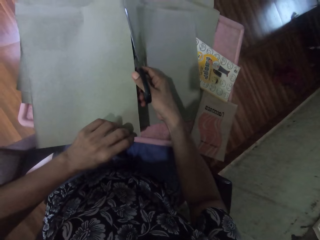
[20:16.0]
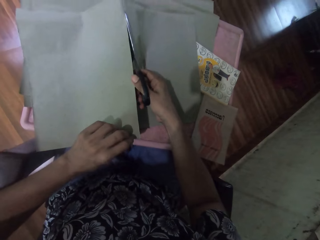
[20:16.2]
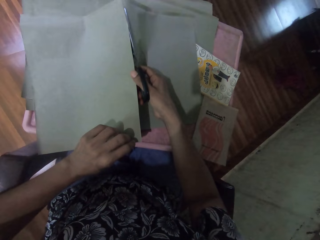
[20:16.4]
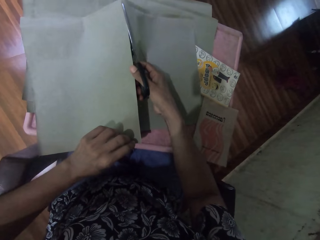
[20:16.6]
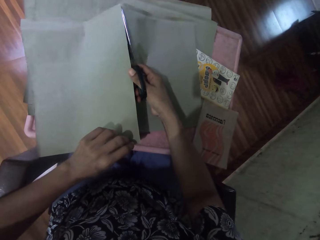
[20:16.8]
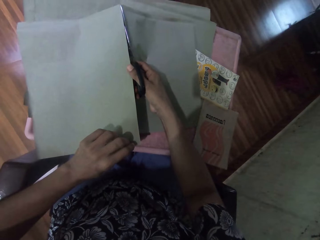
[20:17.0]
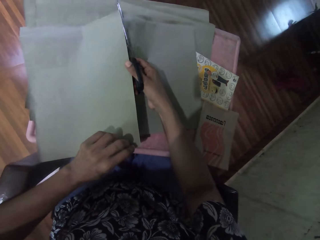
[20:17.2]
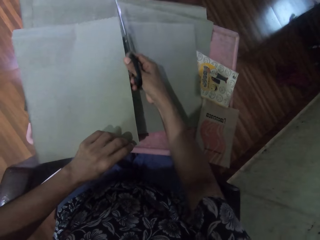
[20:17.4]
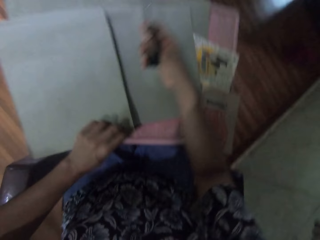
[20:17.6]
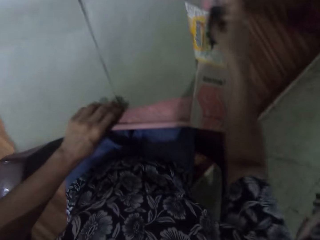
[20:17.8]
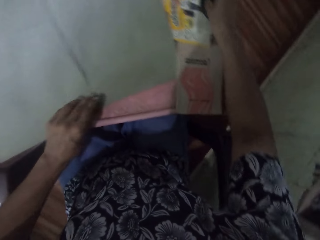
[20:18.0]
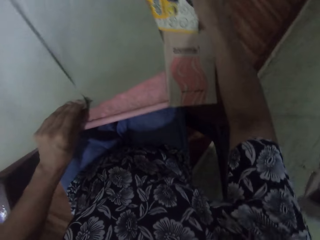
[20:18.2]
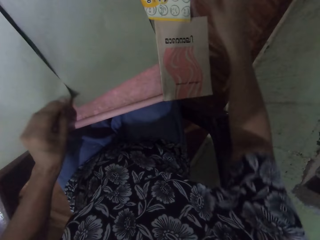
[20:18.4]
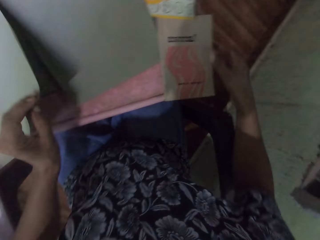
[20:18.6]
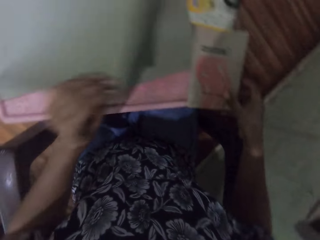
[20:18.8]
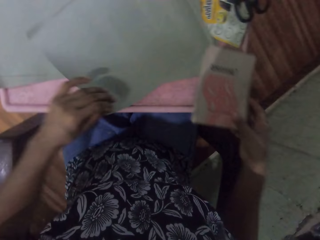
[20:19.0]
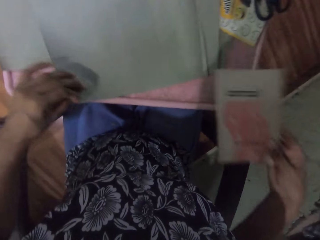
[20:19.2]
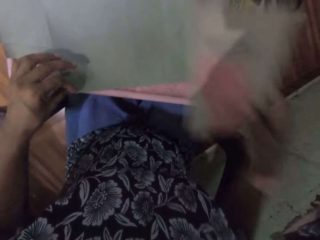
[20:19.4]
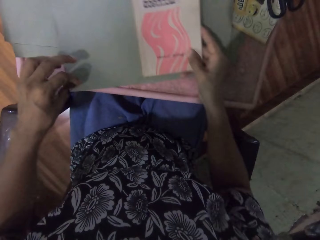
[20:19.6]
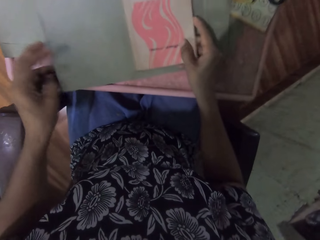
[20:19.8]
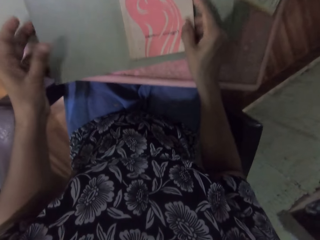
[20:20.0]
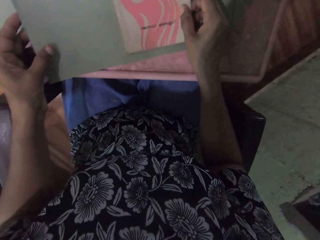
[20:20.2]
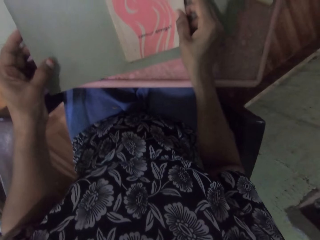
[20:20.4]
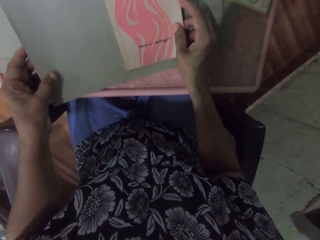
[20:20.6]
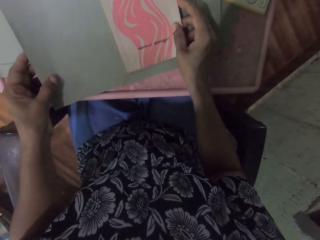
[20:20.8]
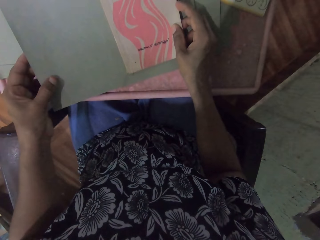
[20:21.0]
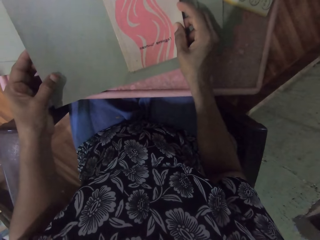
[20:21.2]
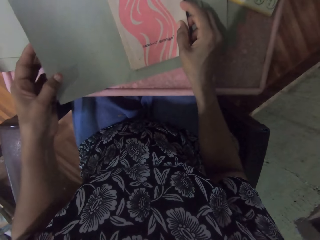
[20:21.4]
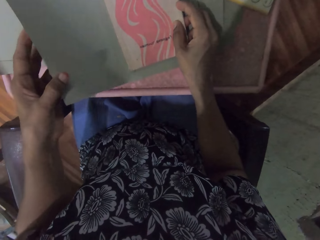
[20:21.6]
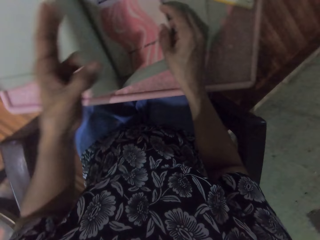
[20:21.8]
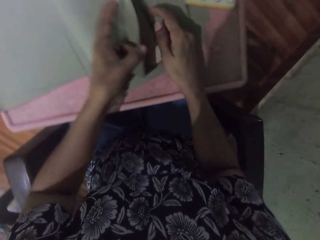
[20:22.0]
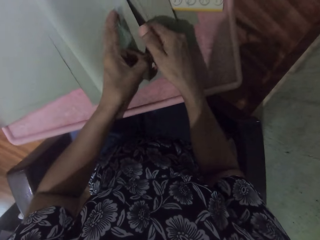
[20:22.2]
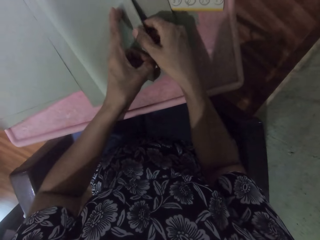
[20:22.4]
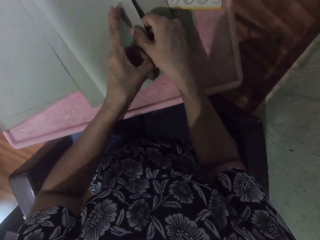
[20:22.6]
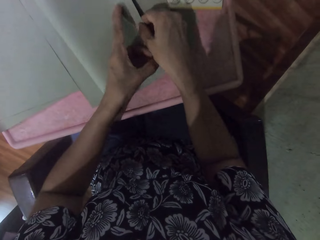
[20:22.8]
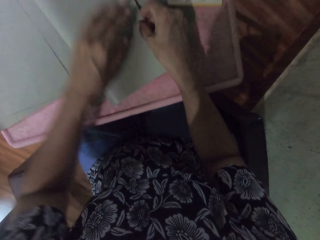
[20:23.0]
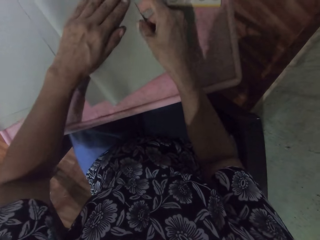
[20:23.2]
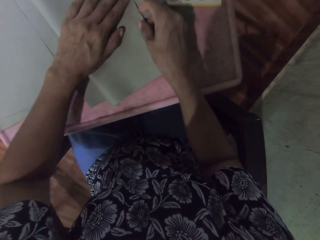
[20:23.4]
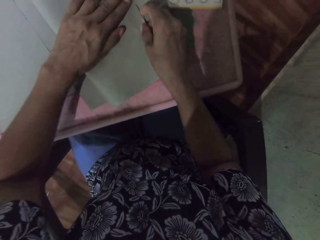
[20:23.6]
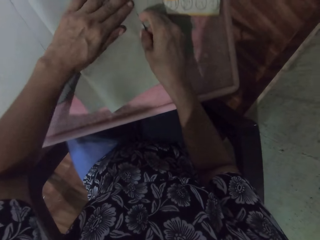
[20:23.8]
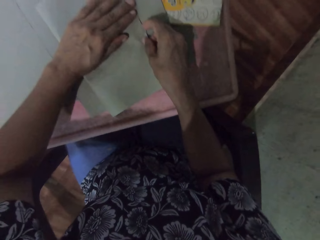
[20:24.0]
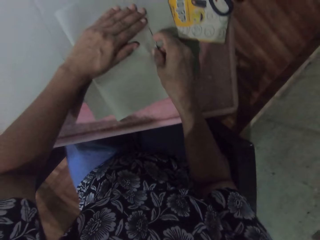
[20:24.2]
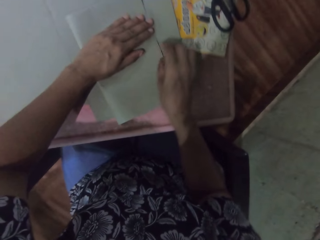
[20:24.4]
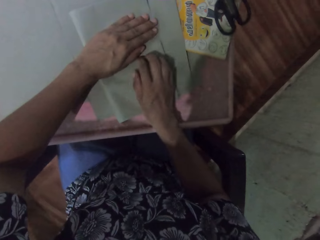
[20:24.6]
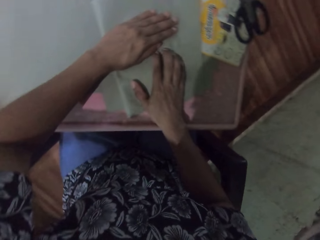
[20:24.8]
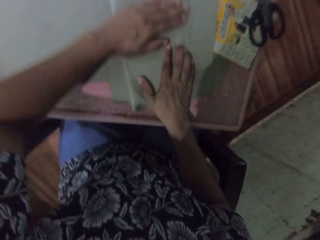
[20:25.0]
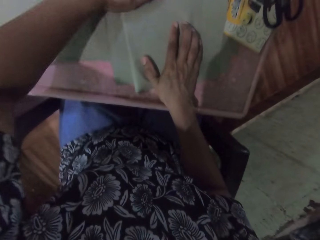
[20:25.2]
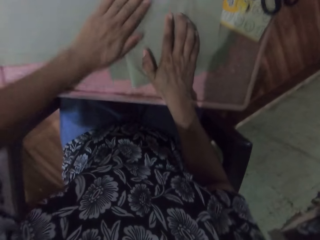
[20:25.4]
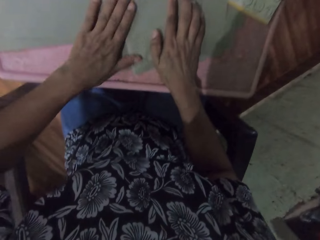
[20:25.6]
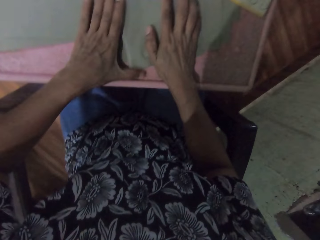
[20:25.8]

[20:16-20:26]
The camera wearer drops the scissors on the board with her right hand. She picks up the wrapping paper with her left hand and picks up the book with her right hand. She puts the book on the paper. She wraps the book with the wrapping paper with both hands.

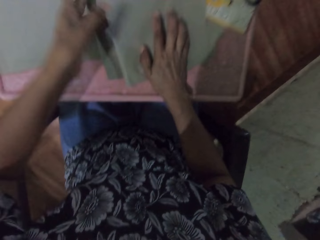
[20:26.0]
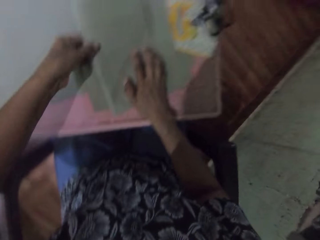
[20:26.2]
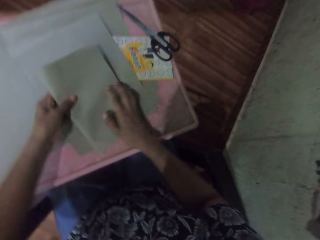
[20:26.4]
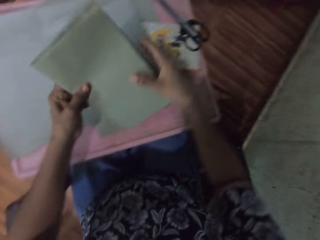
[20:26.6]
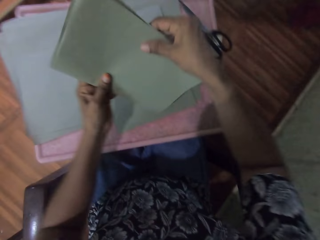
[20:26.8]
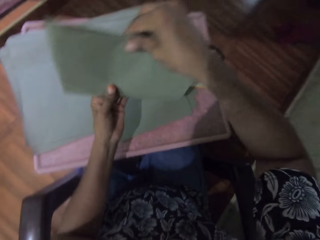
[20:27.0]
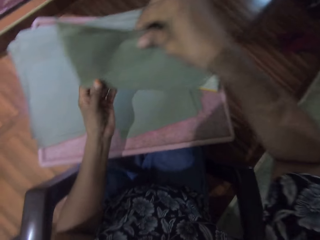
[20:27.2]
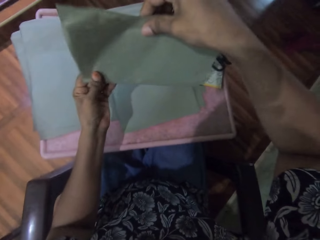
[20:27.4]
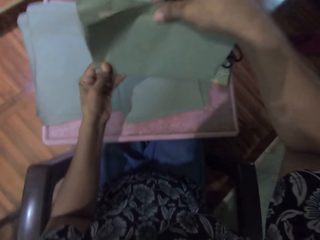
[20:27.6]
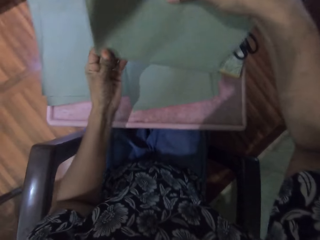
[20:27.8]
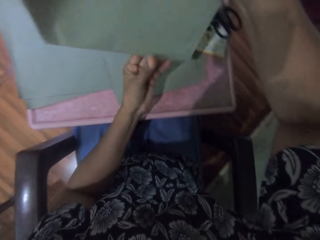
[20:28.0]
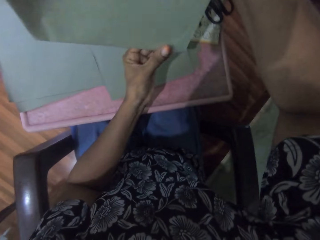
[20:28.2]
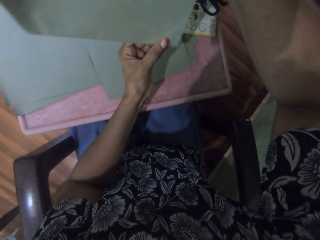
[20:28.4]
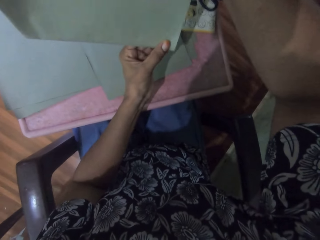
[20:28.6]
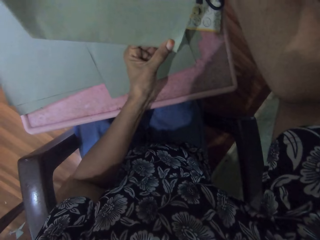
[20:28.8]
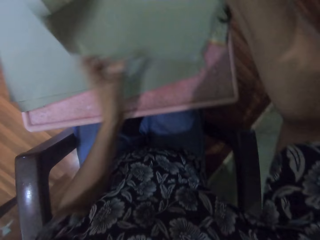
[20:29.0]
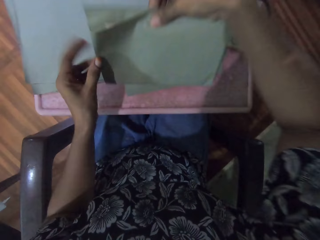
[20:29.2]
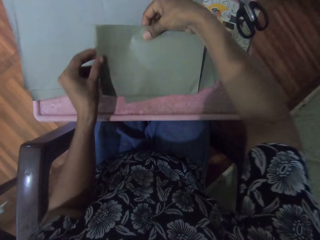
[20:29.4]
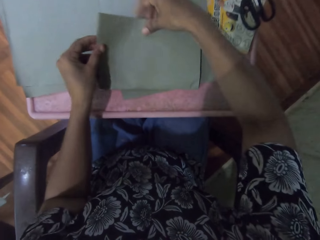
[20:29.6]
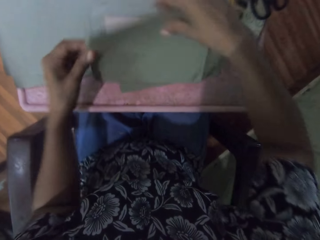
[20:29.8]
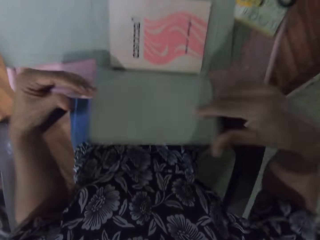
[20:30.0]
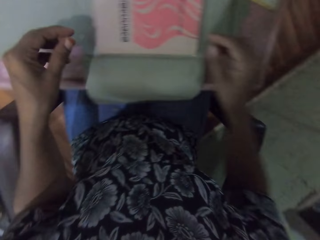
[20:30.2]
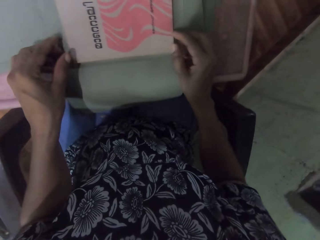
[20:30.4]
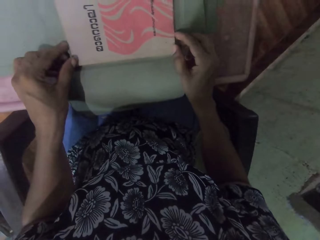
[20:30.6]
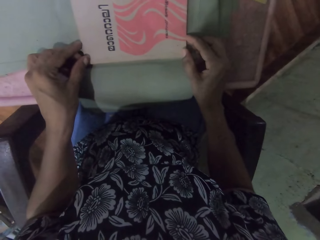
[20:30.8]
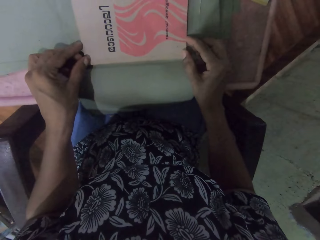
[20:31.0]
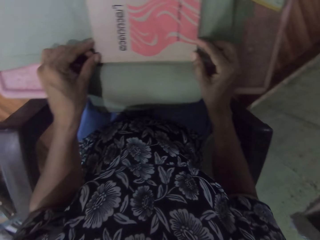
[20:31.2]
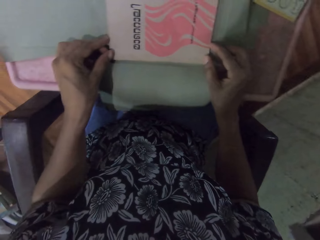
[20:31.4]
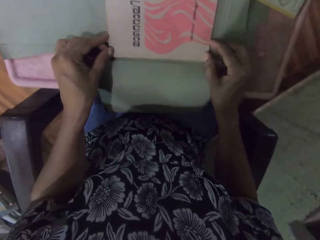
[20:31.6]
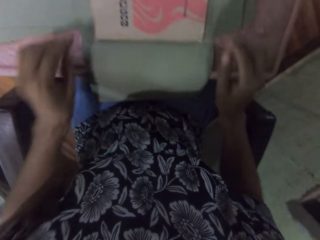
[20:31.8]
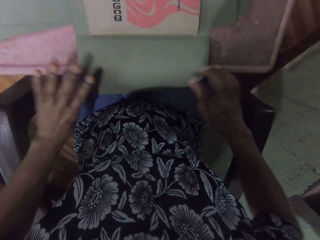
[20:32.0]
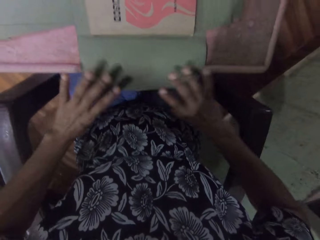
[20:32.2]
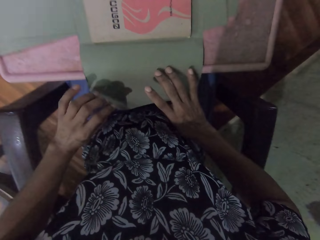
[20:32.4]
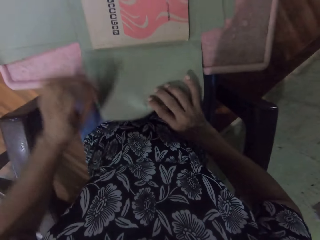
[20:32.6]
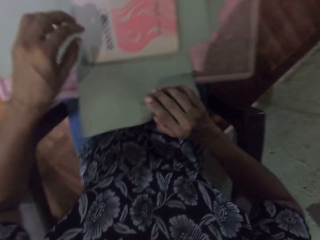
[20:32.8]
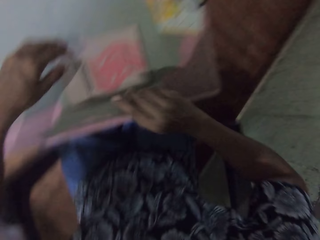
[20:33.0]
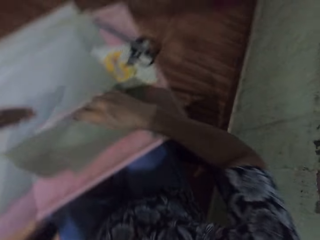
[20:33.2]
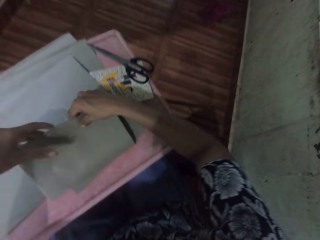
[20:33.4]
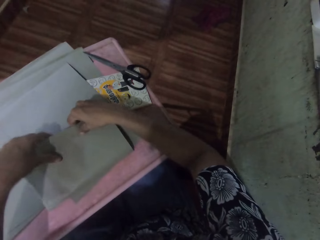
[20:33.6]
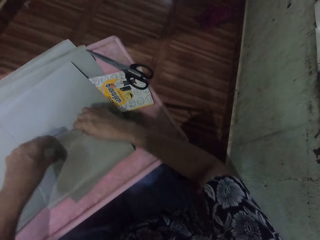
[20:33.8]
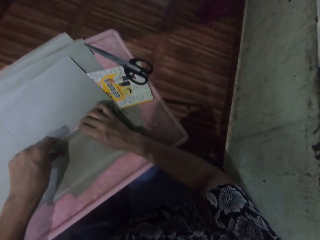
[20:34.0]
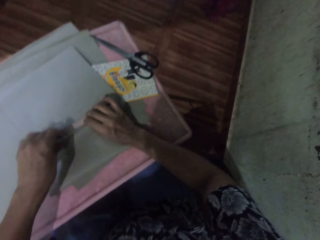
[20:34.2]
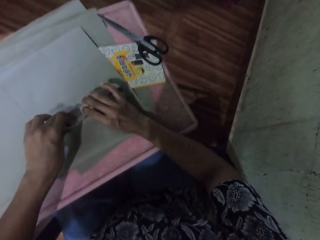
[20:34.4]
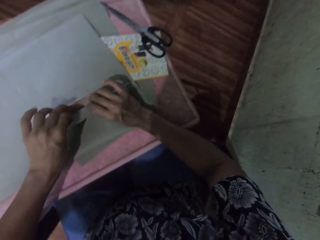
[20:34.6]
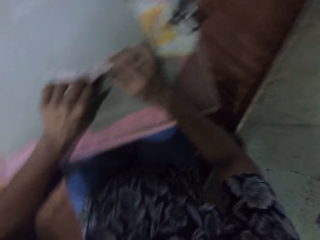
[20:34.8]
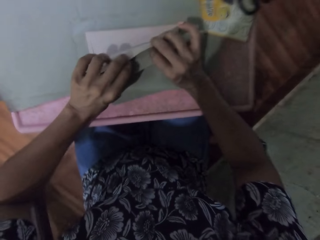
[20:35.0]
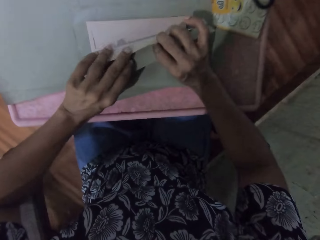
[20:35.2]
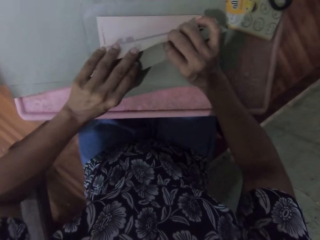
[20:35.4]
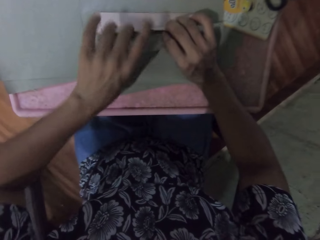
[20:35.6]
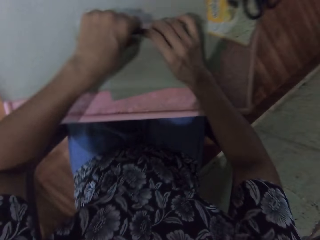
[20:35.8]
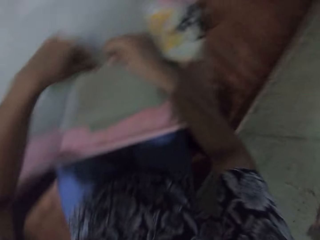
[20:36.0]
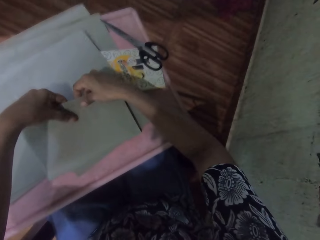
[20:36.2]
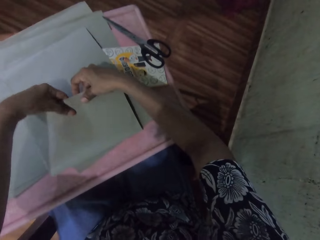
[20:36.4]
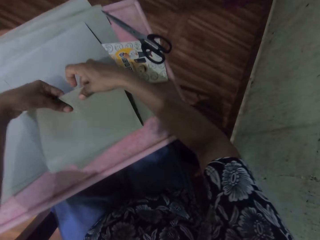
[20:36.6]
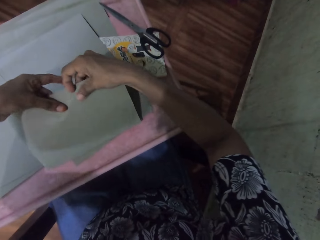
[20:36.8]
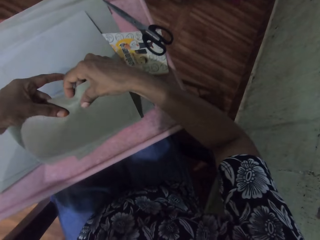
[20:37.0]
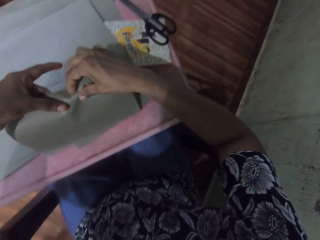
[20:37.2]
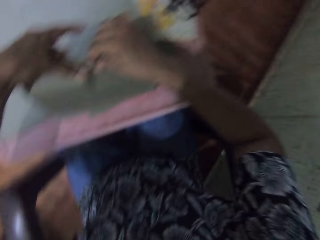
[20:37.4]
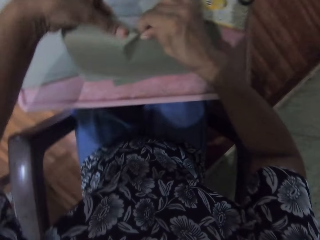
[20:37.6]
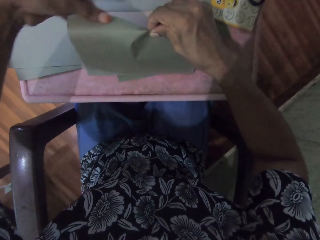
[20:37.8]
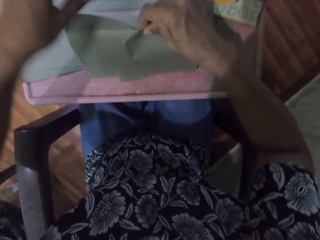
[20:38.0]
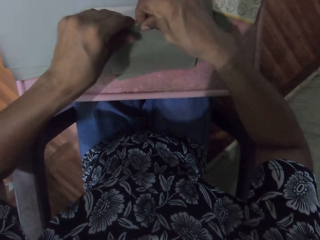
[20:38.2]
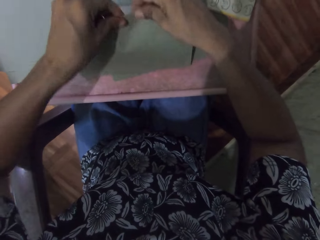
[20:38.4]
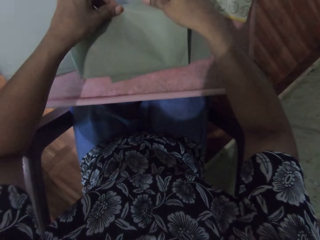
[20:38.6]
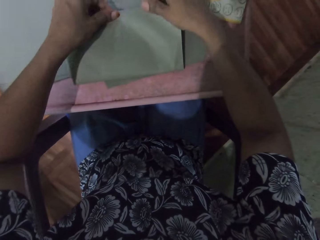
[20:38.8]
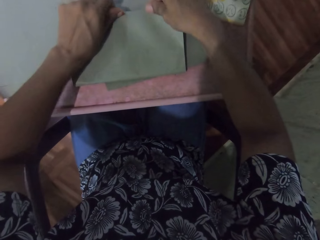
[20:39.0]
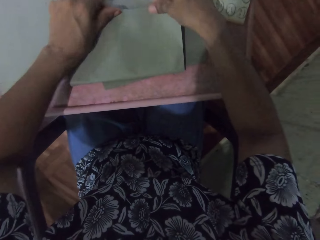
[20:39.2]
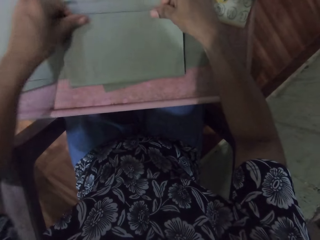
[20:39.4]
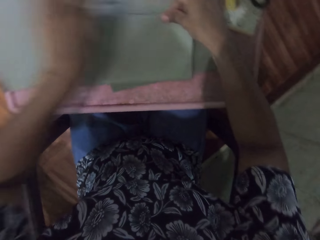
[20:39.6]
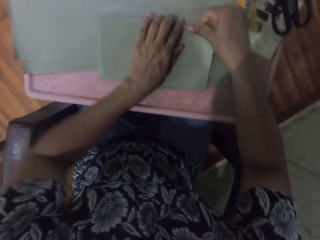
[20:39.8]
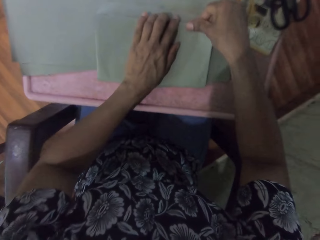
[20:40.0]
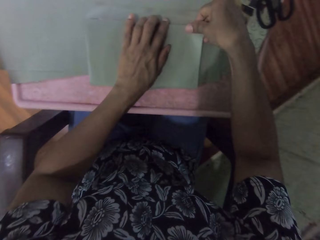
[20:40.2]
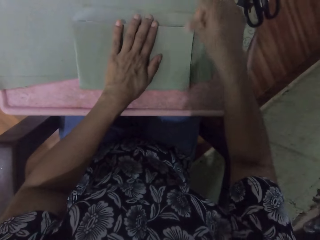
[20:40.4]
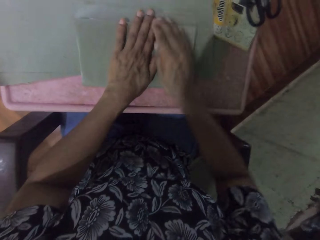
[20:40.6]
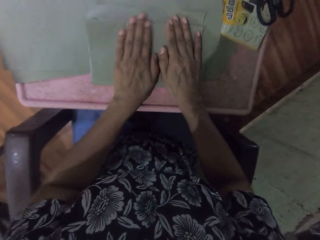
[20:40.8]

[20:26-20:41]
The camera wearer lifts the book off the table. They align the paper. They put the book on the table. They unfold the paper. They hold the book with both hands. They cover the book with the paper.
